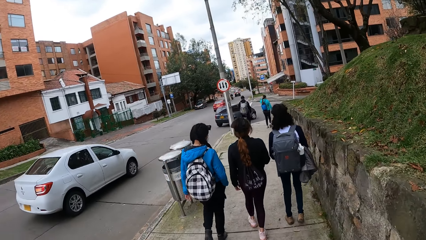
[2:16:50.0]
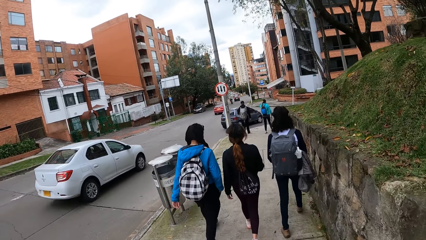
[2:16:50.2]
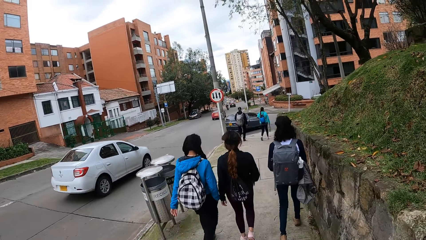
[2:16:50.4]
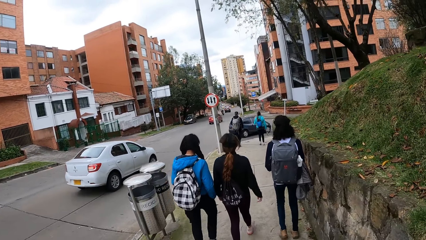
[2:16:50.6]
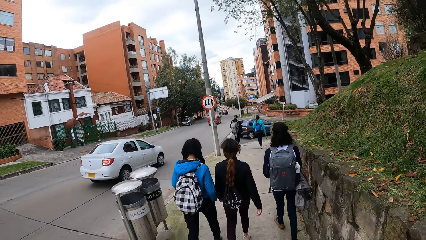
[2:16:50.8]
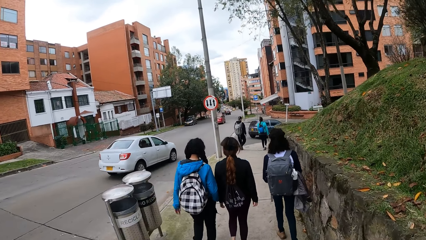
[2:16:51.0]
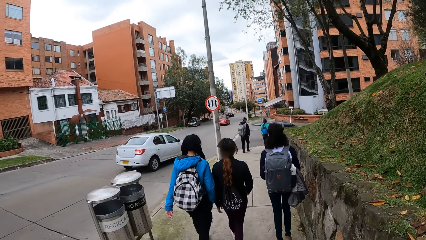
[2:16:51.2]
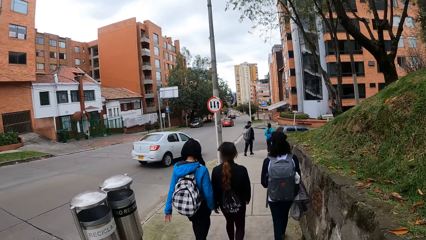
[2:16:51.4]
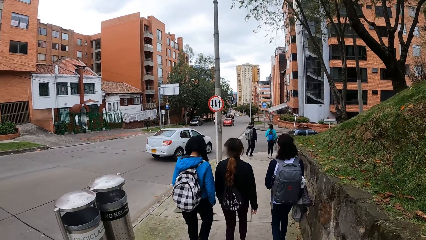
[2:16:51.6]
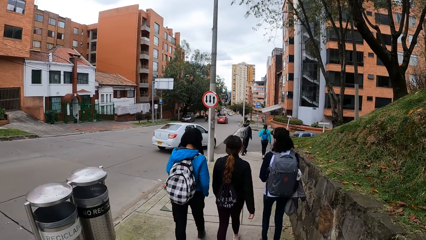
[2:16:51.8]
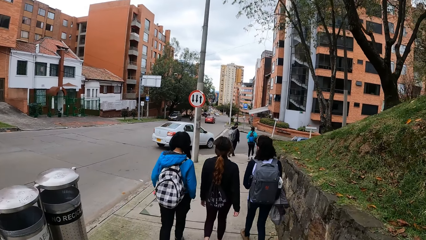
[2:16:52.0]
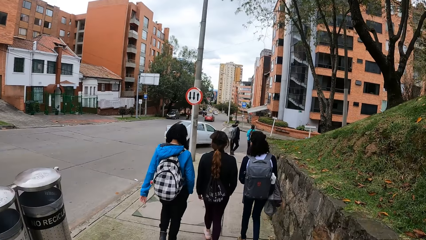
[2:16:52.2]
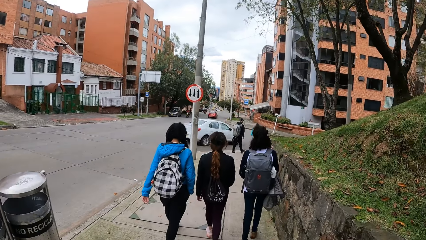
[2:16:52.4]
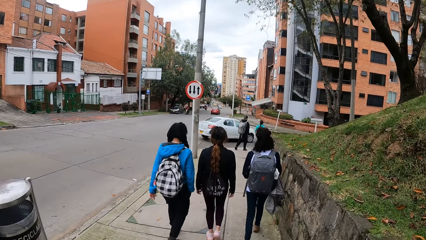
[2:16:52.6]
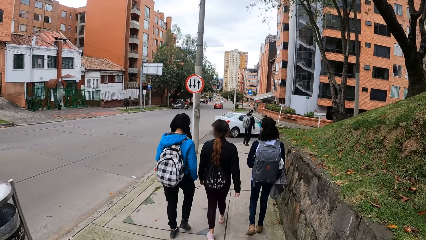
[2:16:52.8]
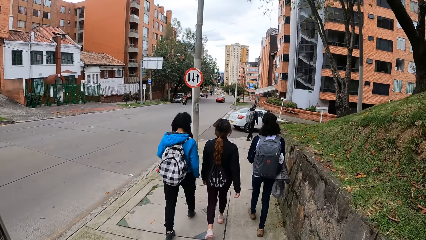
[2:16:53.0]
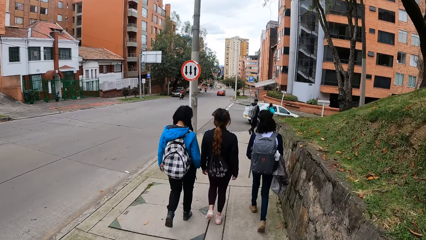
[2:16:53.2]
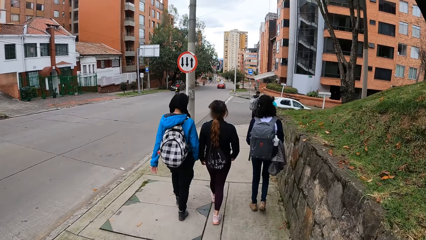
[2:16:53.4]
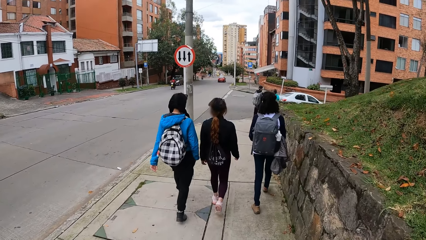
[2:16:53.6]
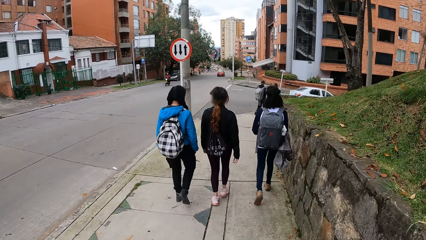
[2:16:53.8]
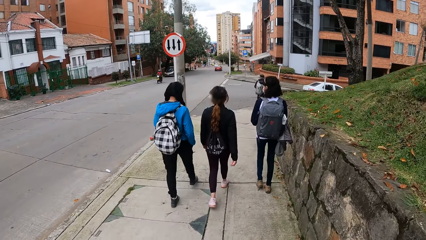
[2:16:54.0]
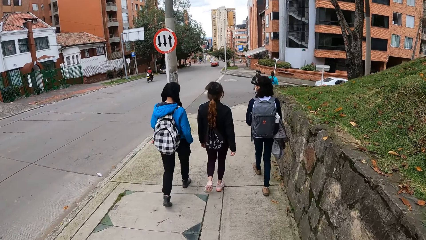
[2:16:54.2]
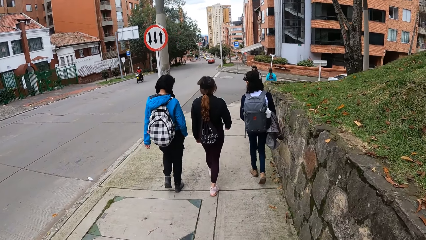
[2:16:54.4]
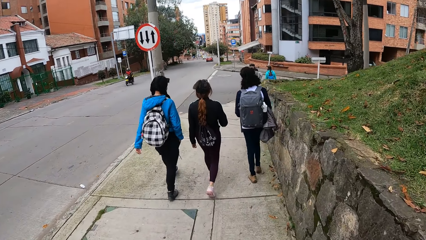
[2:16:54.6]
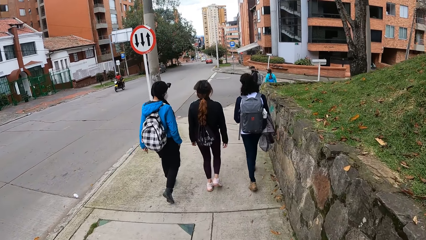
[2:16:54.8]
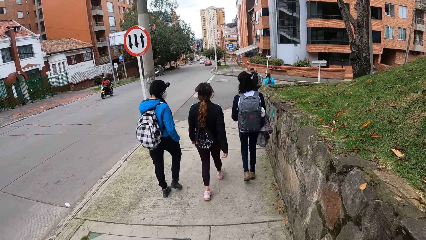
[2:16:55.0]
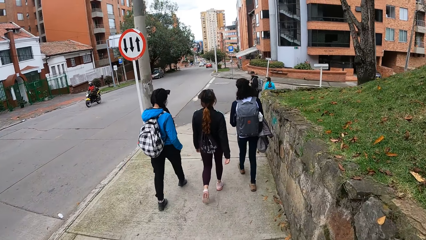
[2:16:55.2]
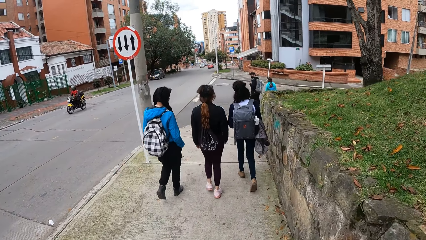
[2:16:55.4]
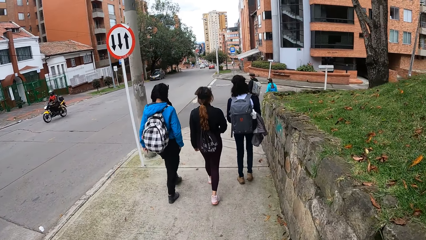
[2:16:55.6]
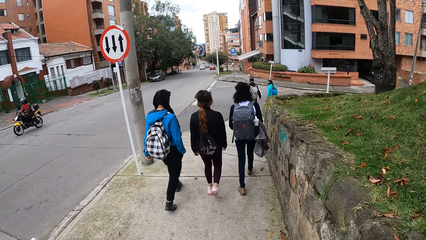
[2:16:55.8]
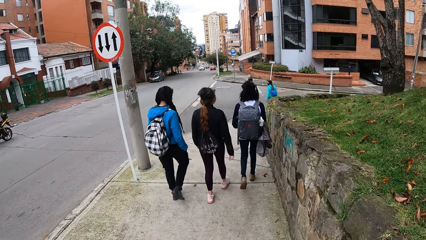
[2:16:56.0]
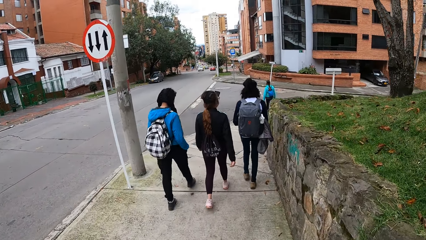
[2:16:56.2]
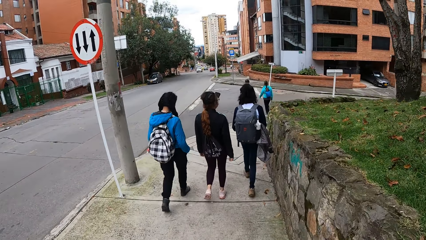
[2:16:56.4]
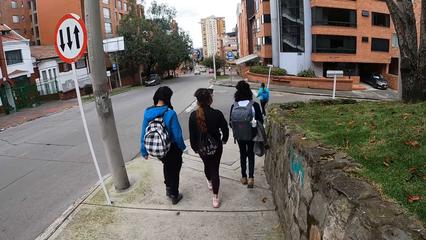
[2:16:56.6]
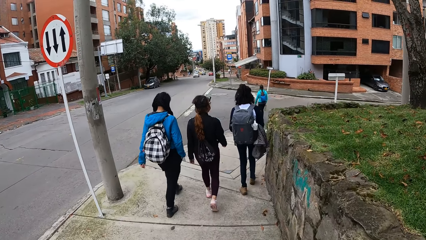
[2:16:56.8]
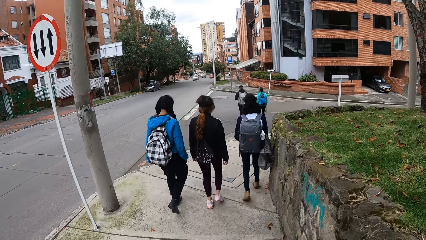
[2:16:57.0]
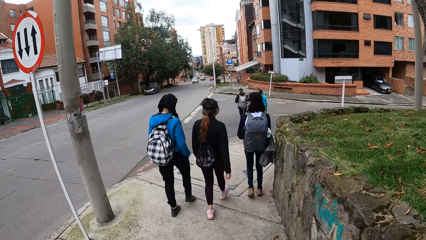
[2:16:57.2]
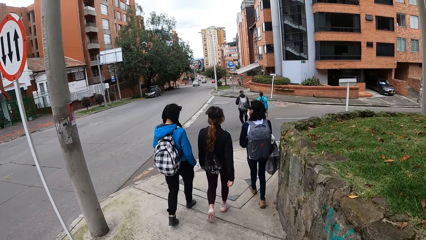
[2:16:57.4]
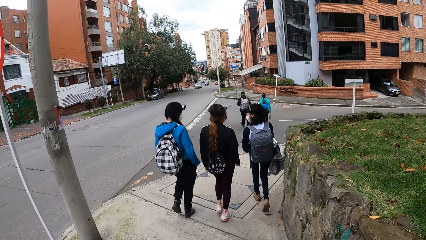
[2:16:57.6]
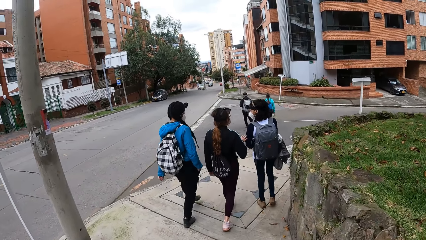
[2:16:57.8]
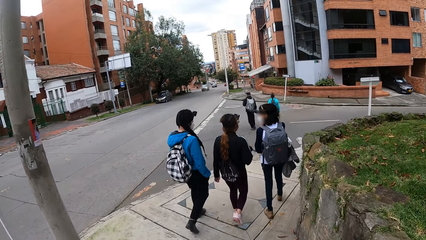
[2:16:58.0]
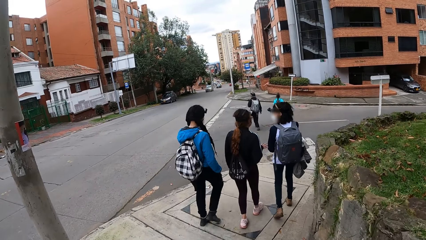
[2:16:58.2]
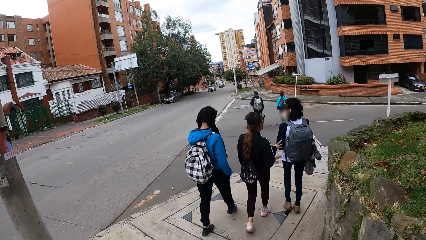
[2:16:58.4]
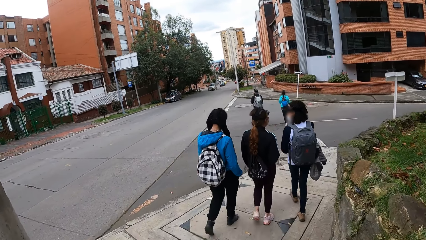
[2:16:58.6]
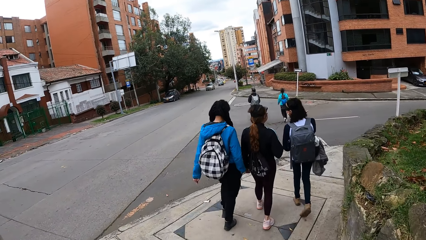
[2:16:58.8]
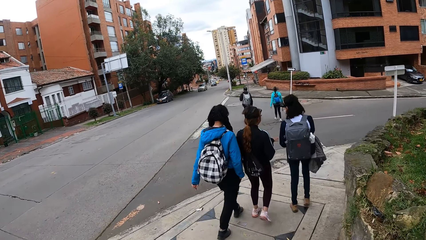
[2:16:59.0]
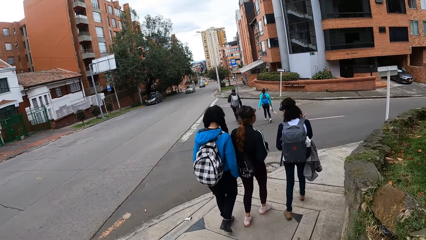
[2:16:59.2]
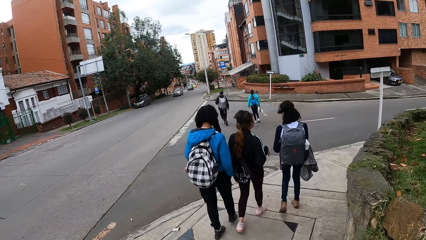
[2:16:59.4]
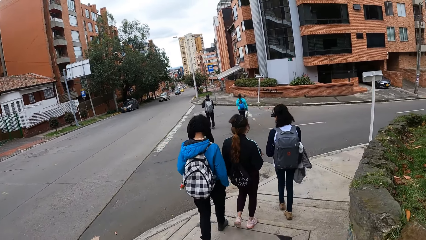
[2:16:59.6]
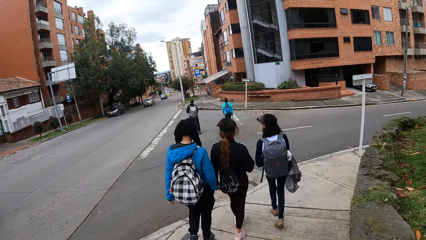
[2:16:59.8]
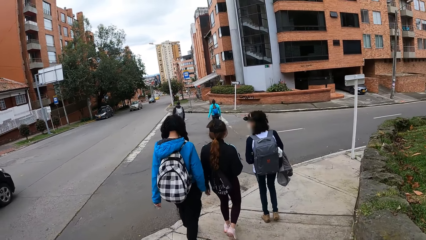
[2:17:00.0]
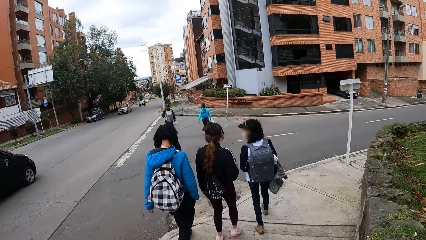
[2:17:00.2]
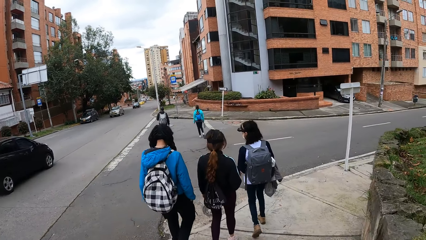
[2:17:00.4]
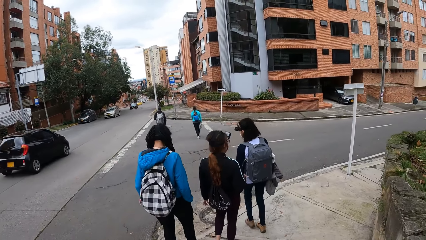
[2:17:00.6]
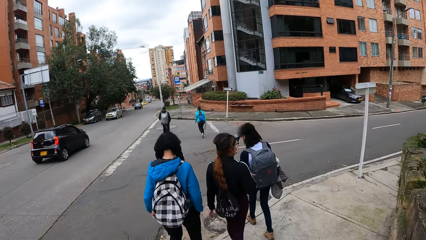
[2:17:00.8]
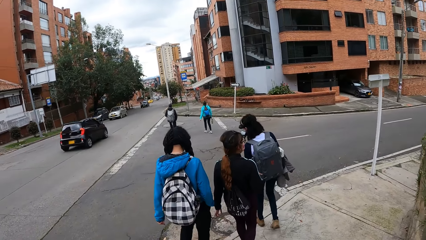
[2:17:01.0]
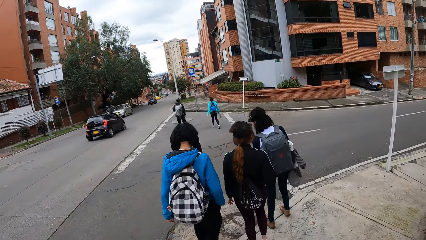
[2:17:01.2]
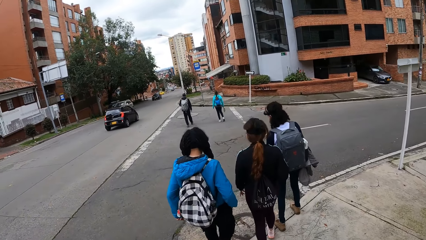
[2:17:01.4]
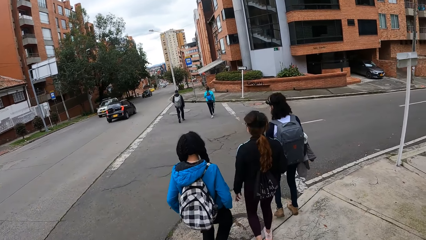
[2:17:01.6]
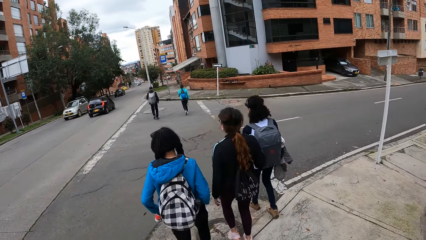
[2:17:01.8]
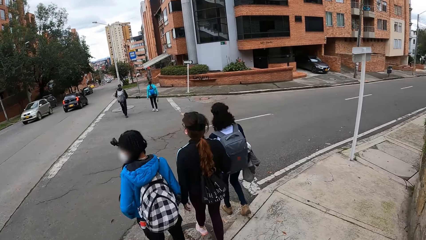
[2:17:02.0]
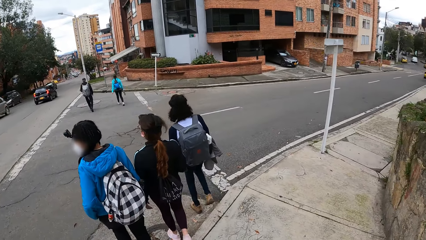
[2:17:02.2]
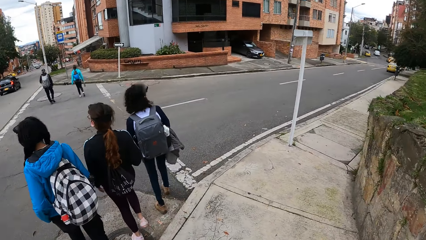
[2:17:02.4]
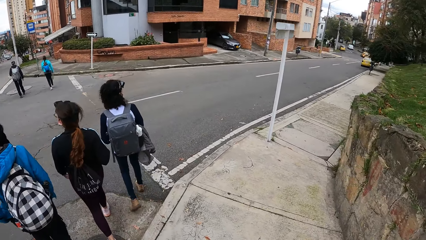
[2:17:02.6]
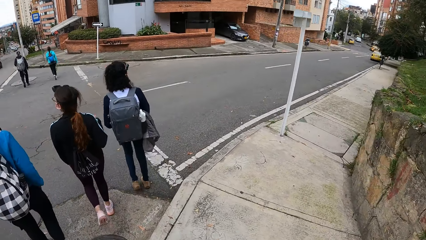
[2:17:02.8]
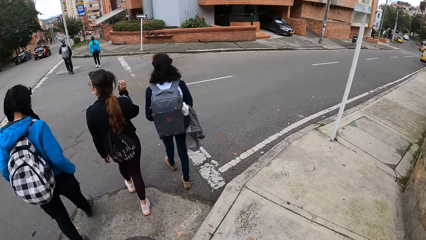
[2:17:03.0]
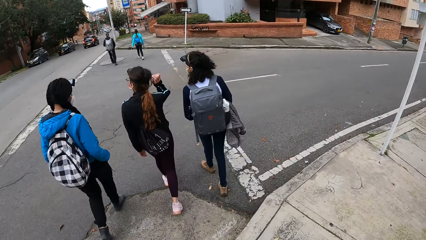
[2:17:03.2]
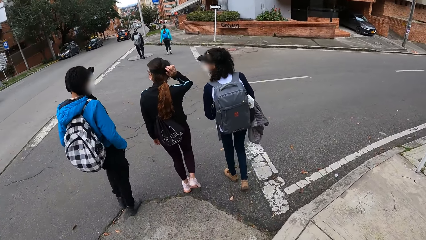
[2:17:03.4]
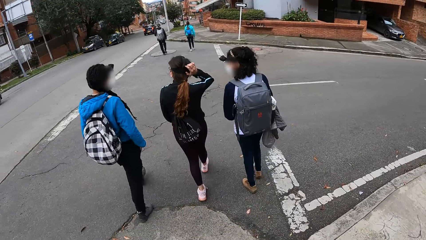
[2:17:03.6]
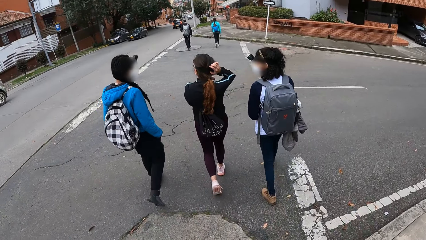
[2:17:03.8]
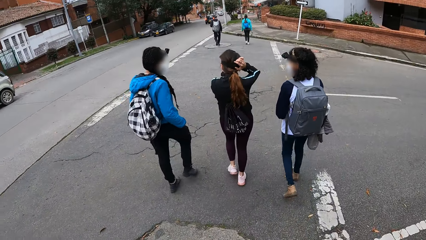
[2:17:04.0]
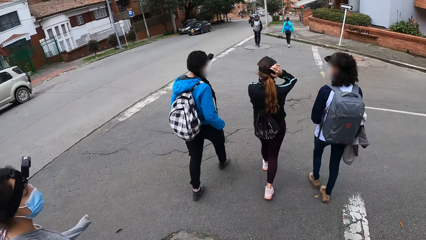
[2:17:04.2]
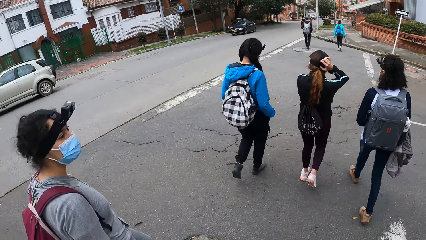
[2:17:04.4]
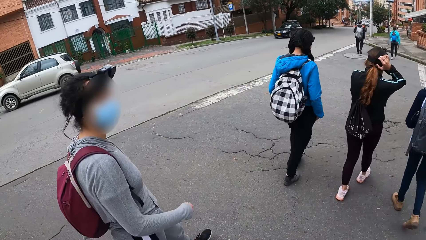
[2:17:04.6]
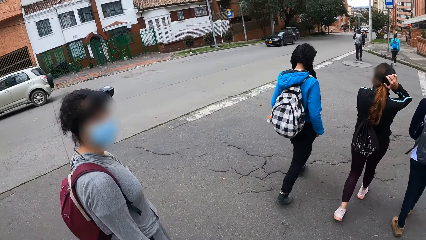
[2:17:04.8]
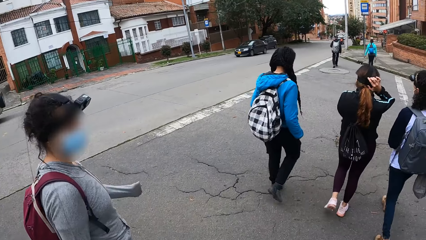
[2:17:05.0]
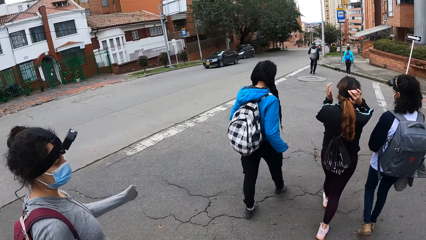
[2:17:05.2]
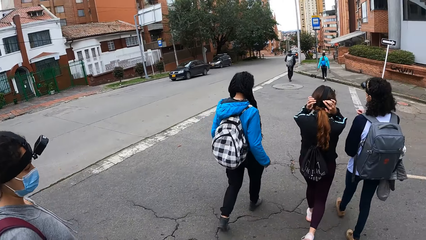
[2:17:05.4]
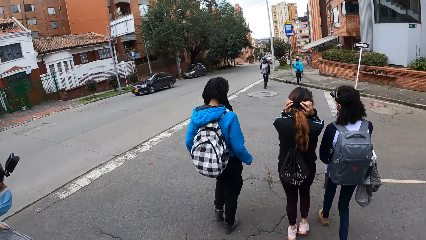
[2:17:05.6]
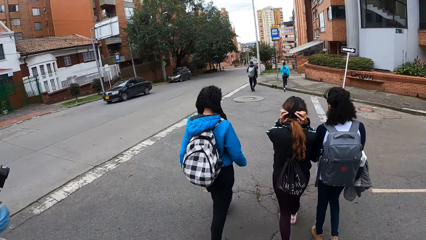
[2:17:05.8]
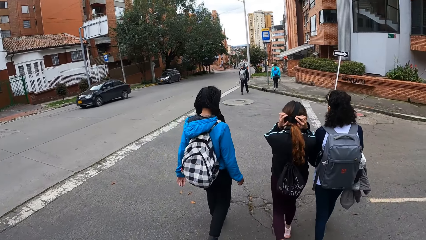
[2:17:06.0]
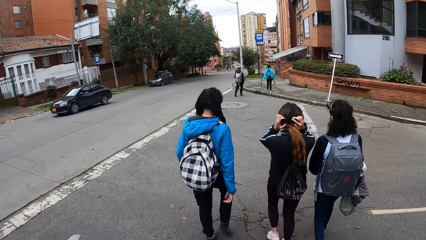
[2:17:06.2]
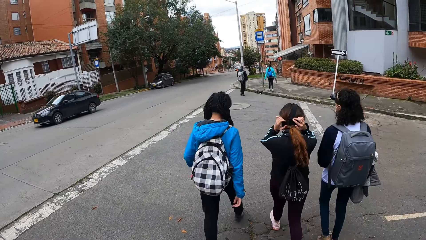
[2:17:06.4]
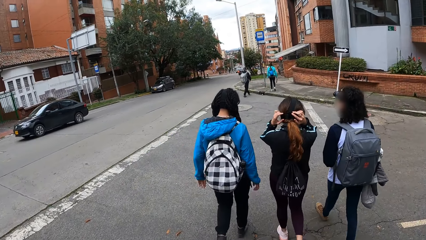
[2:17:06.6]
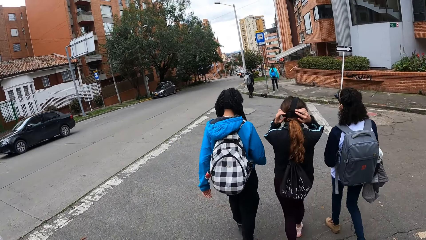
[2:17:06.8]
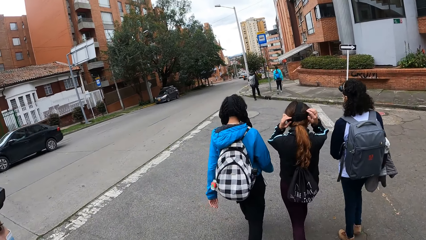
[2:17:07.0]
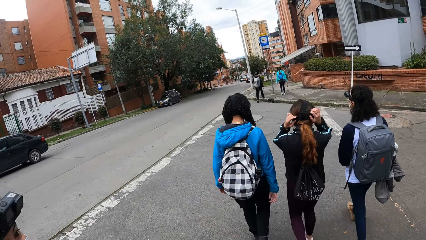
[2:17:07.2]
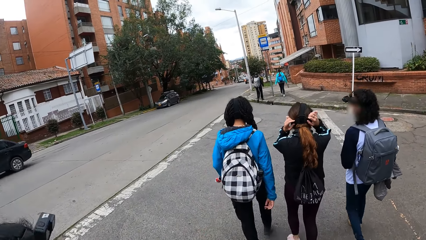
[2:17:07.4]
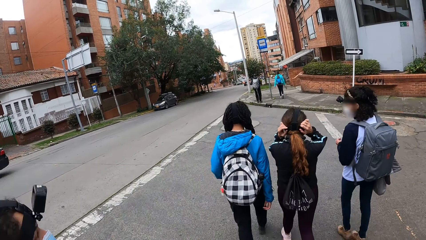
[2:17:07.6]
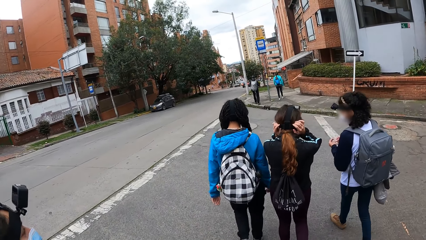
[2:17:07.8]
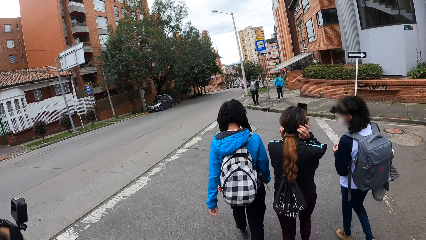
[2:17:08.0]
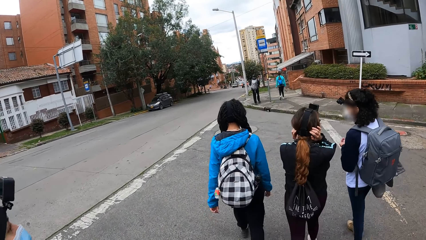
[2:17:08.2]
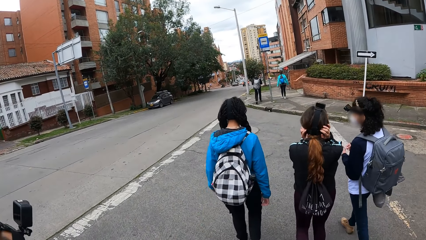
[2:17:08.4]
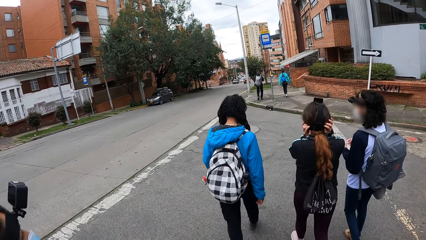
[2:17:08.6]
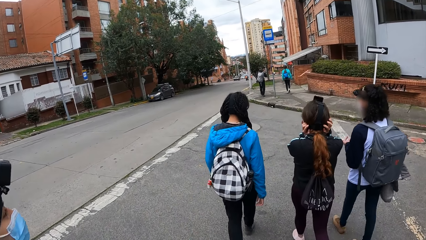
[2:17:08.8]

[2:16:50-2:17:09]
The camera wearer walks along the road with the woman. The second girl crosses the road. The third girl crosses the road. The fourth girl crosses the road. The camera wearer looks around the road. They cross the road with the woman. The first girl crosses the road. The camera wearer looks around the road.
